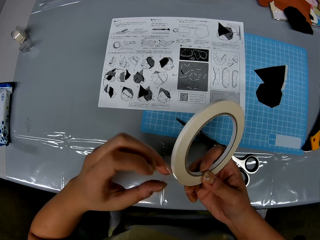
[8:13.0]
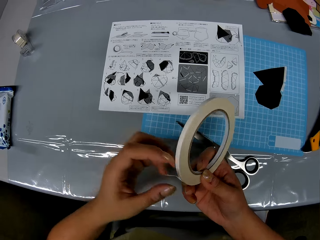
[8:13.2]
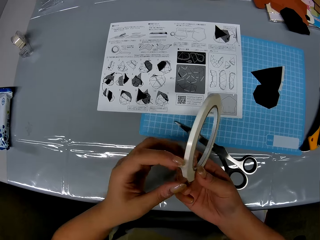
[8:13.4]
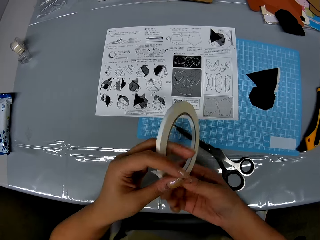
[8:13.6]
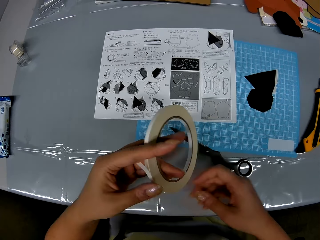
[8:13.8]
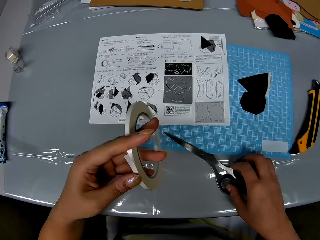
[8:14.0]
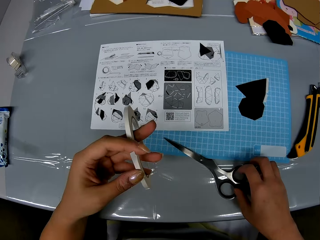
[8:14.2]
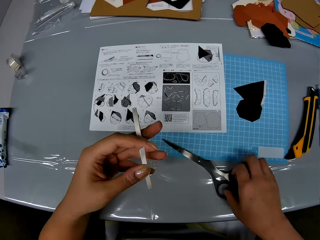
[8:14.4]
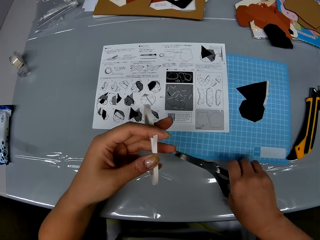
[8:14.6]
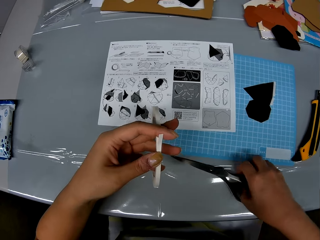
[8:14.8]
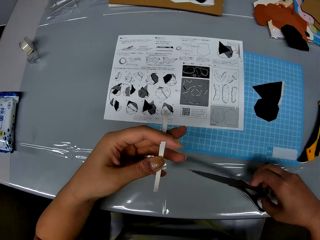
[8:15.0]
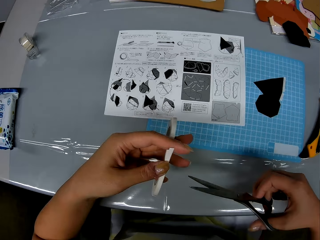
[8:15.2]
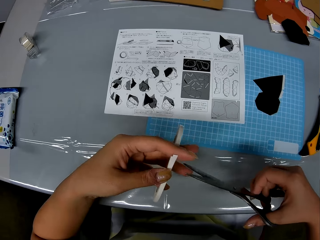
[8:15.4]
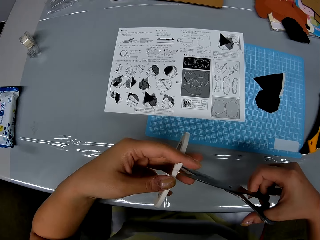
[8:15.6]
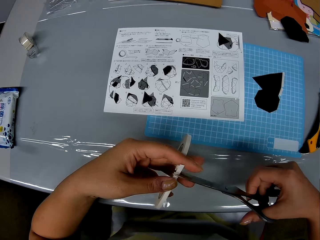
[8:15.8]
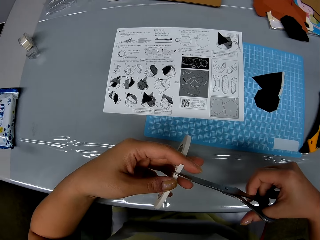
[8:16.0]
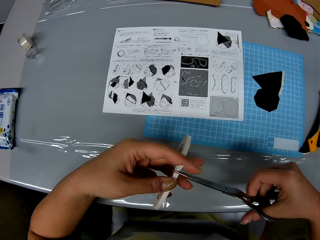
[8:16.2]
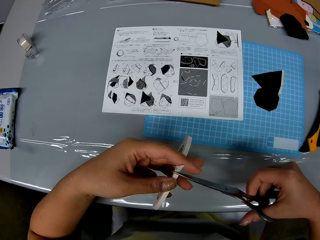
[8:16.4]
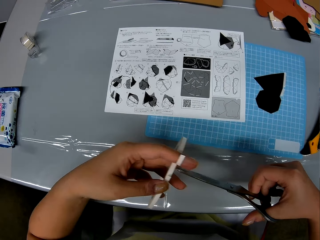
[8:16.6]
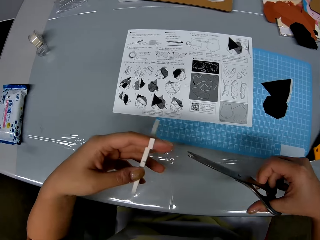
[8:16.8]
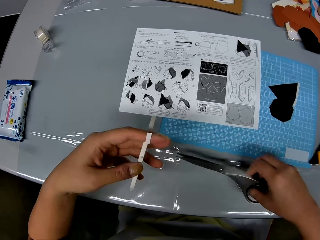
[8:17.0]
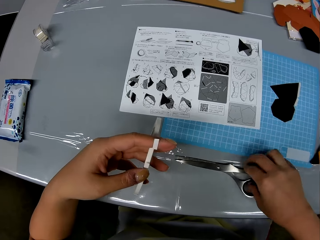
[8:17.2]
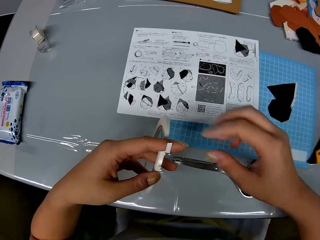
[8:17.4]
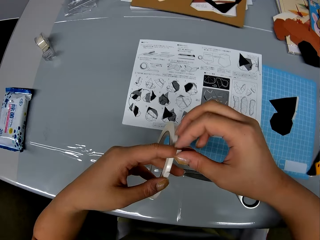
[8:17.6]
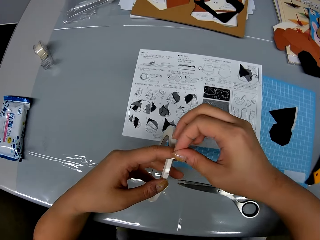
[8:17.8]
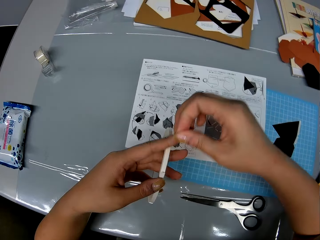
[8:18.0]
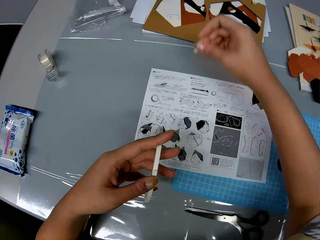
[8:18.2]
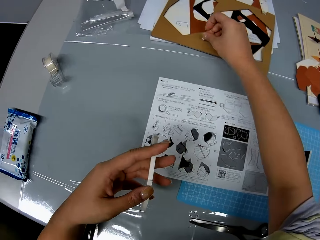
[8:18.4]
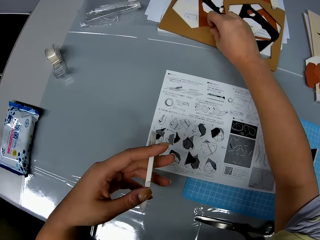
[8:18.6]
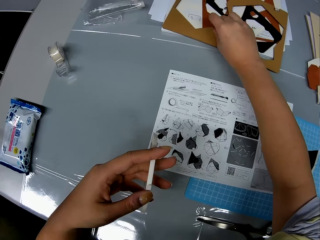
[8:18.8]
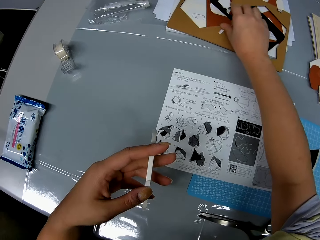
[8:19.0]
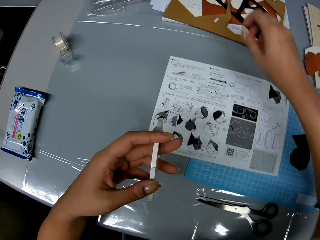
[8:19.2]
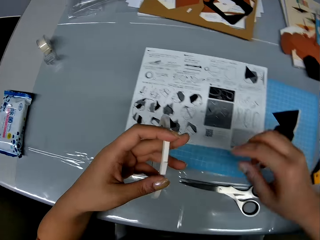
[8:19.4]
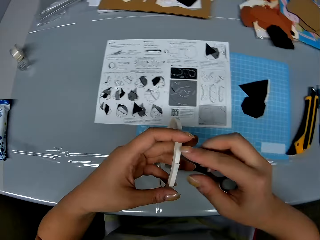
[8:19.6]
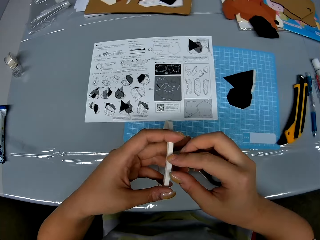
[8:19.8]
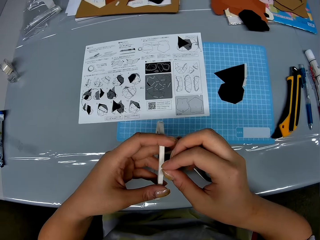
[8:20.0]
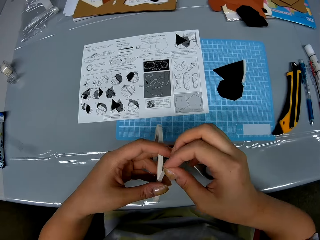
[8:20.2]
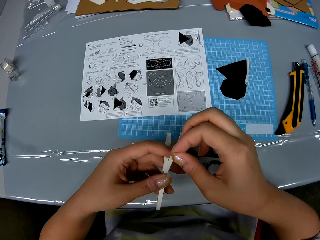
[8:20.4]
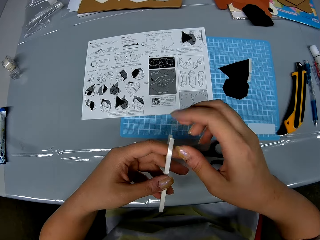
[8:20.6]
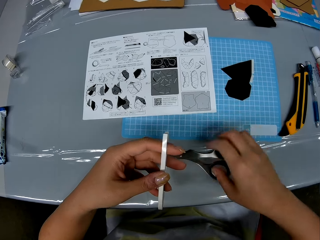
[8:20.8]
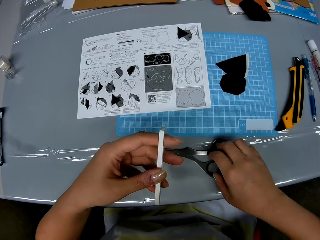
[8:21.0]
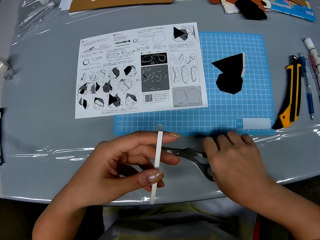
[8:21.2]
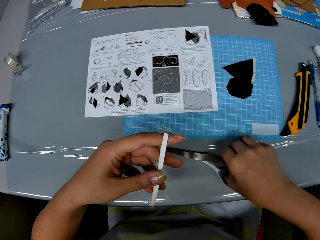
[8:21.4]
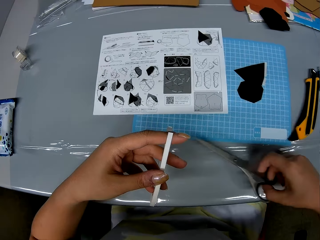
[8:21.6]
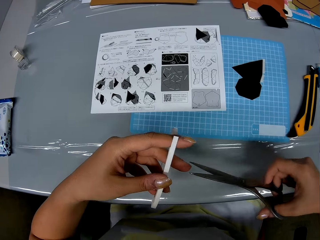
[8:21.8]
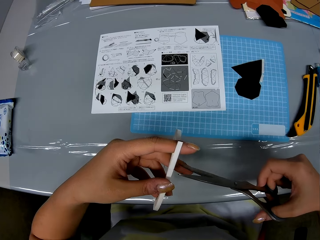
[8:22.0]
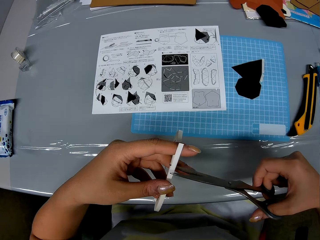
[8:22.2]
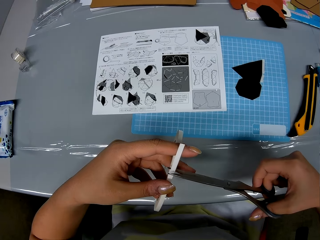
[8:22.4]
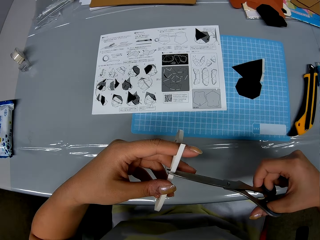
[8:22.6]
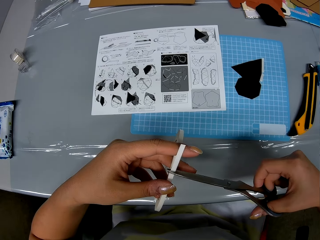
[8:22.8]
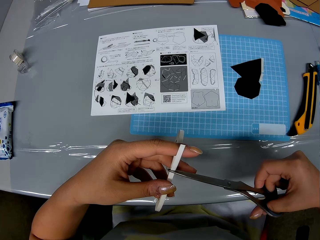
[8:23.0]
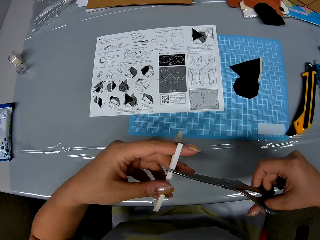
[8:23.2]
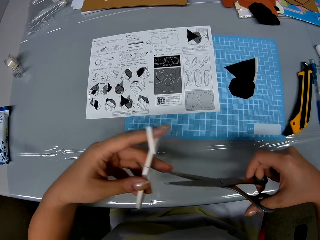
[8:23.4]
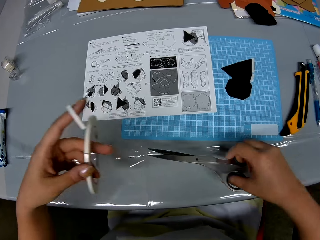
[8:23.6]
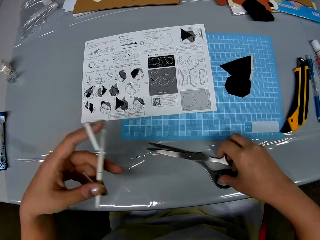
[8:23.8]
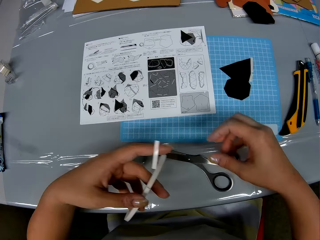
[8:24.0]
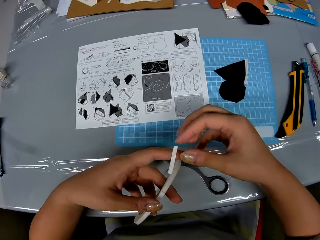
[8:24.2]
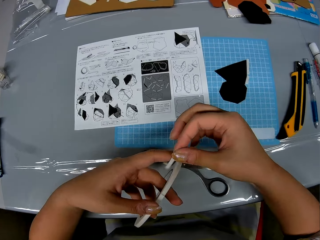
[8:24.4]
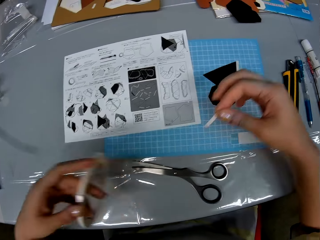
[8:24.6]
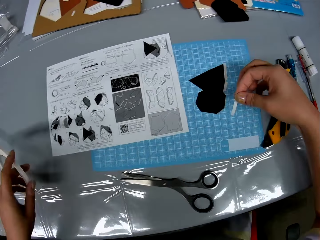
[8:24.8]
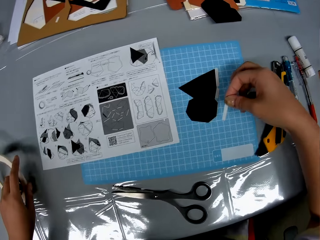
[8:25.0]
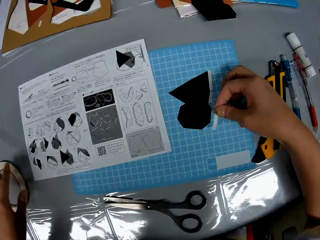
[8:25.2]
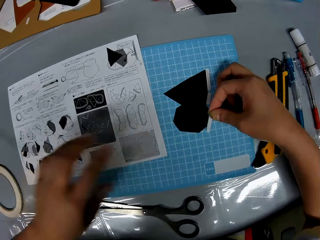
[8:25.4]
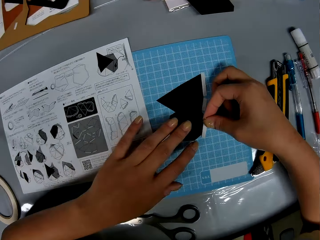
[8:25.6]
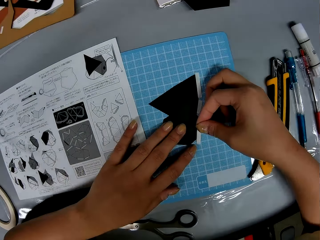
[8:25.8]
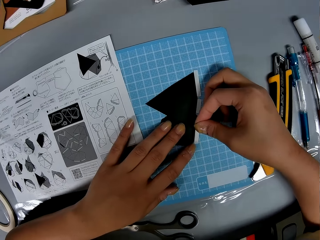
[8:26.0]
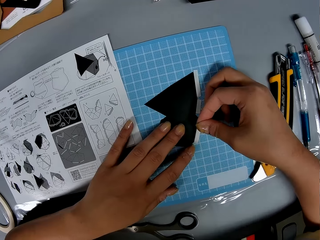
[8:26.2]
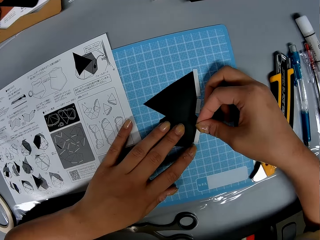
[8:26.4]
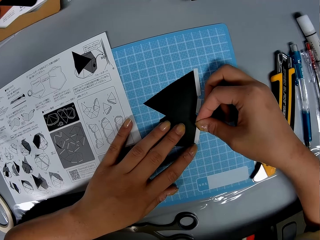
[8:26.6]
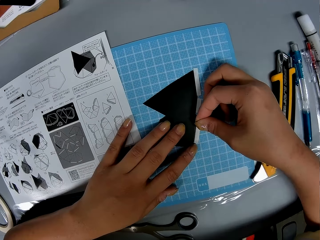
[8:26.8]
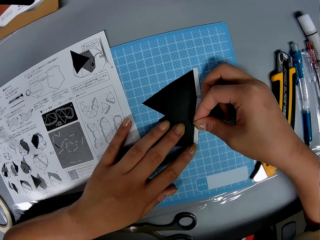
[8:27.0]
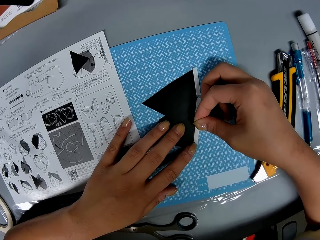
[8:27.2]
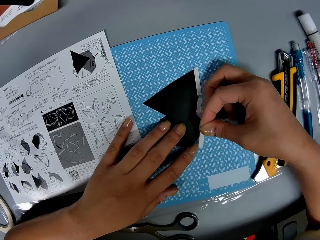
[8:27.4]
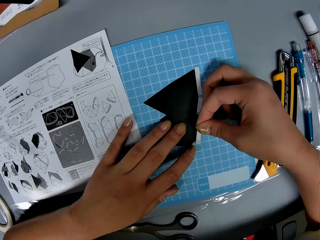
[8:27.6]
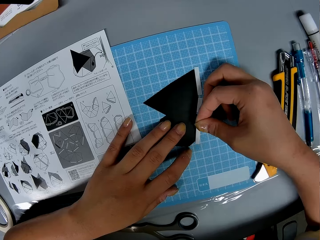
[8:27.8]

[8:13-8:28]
The camera wearer picks up the scissors on the table with her right hand. She cuts the adhesive tape or masking tape with the scissors. She drops the scissors on the table with her right hand. She picks up the masking tape. She holds the adhesive tape with her hands. She puts the piece of adhesive tape on the brown shape piece with her right hand. She unrolls the adhesive tape with her hands. She picks up the scissors on the table with her right hand. She cuts the adhesive tape with the scissors. She drops the scissors on the table with her right hand. She holds a piece of the adhesive tape with her right hand. She drops the adhesive tape roll on the table with her left hand. She puts the piece of adhesive tape on the black shape piece with her right hand.

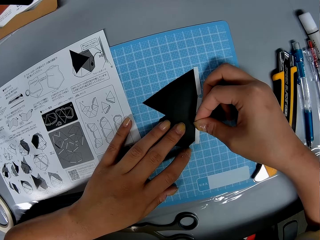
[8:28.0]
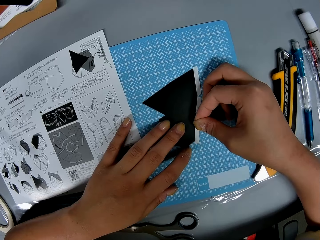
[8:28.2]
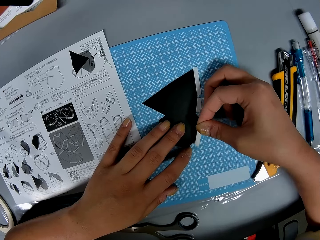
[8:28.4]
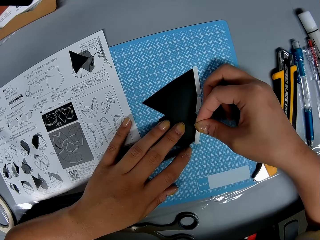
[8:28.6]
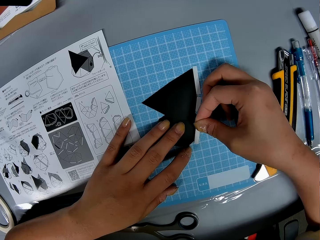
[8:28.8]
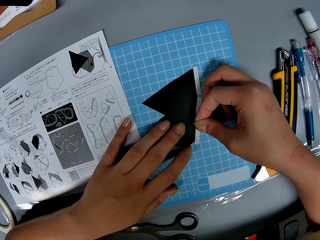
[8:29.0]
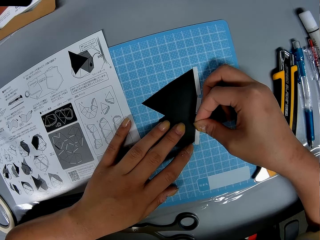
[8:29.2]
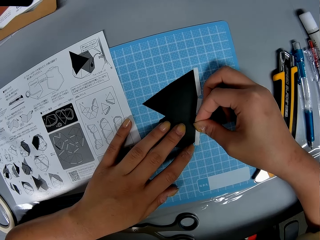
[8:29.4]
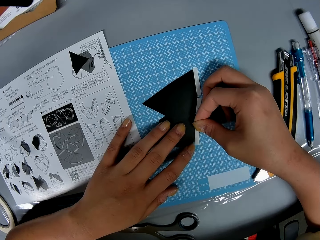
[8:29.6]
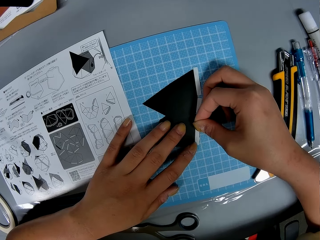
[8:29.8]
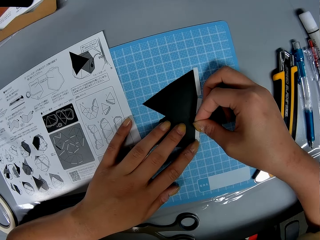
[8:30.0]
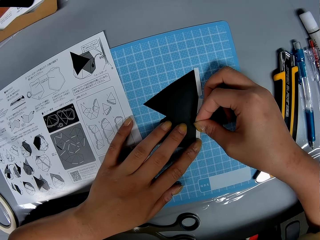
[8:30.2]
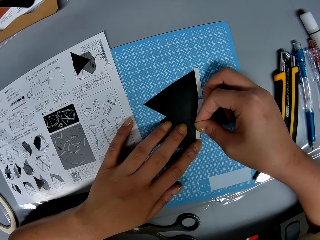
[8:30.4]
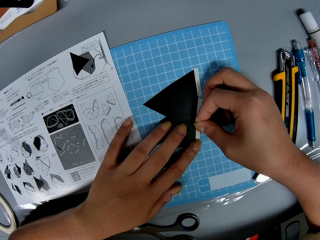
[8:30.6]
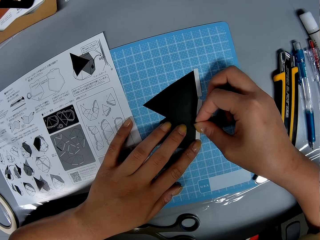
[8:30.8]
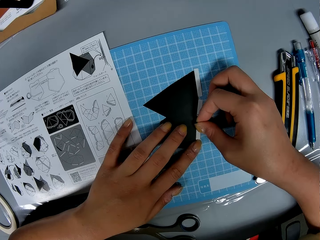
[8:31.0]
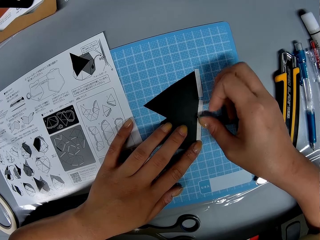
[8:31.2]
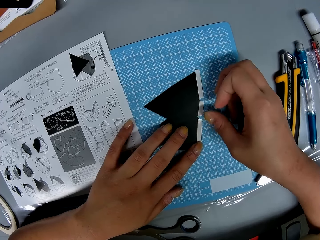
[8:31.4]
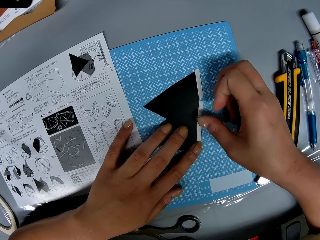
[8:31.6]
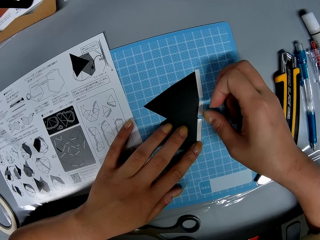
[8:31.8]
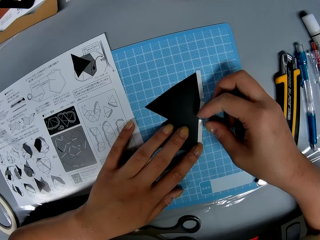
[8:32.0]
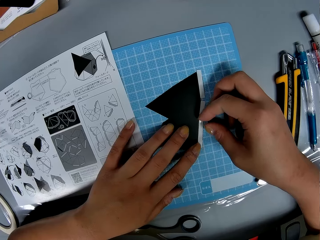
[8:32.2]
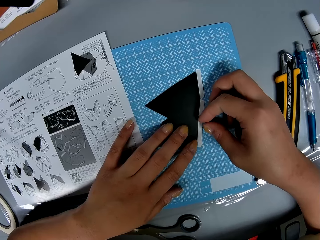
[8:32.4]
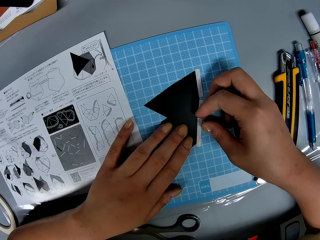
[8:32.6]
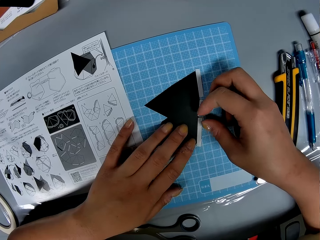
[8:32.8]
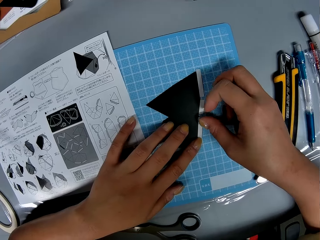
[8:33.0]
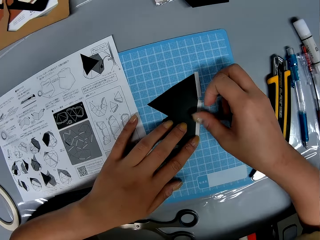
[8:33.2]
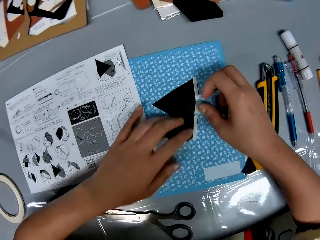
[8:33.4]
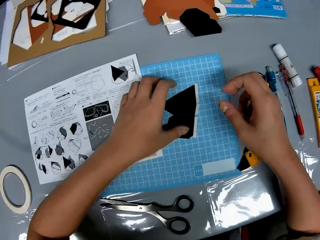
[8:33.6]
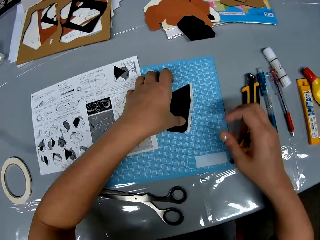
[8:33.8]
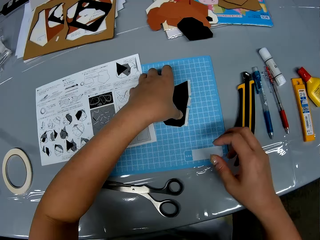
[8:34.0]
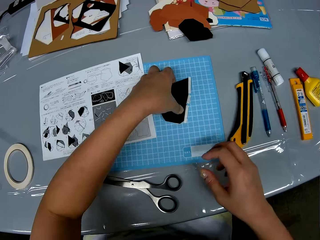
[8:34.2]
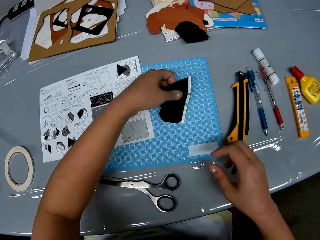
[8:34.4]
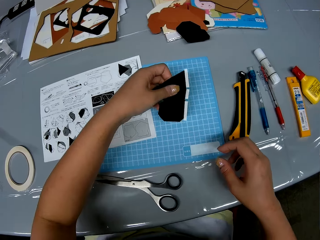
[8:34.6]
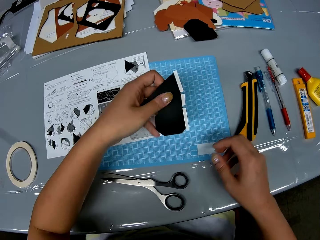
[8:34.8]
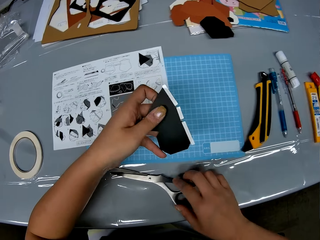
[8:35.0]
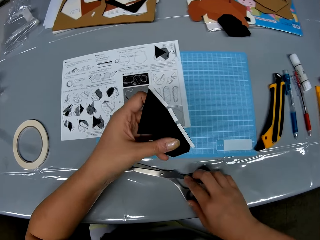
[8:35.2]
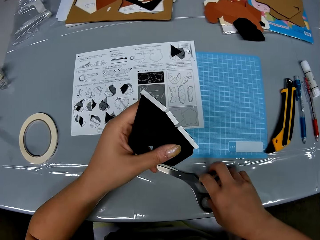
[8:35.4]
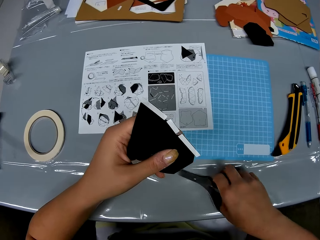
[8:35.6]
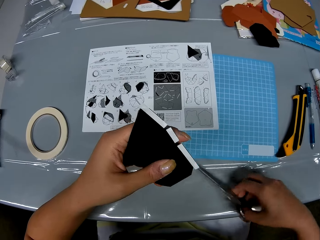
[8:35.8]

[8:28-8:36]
The camera wearer pulls her hand off the masking tape. She picks up the black shape piece on the table with her left hand.
